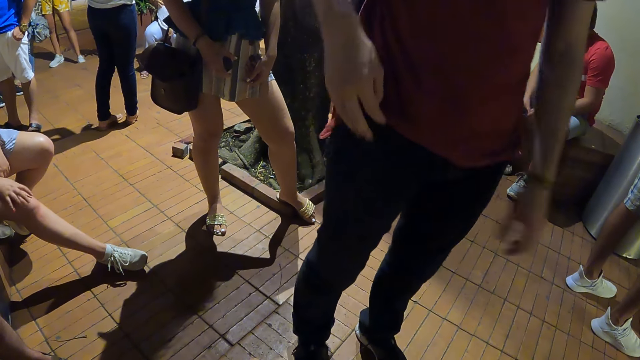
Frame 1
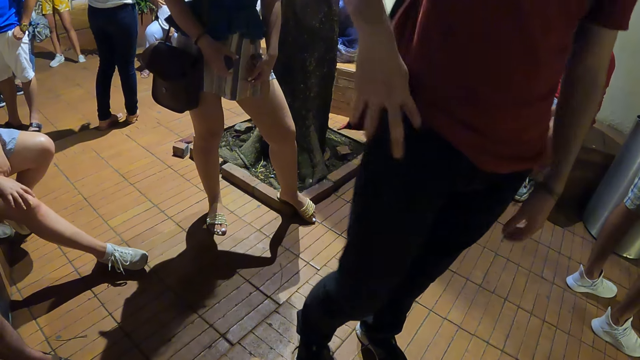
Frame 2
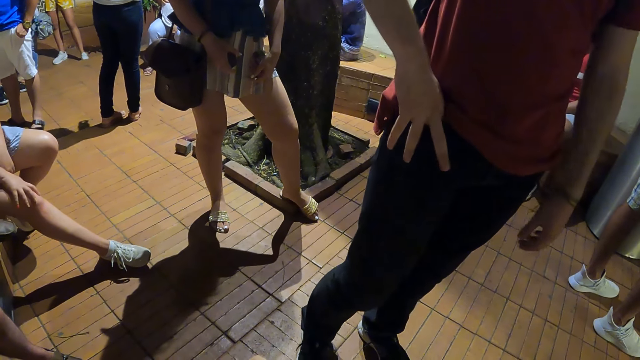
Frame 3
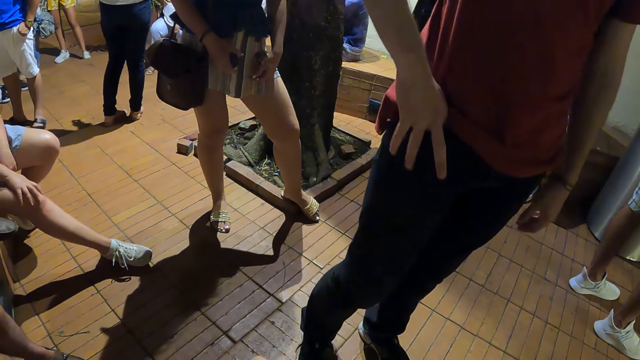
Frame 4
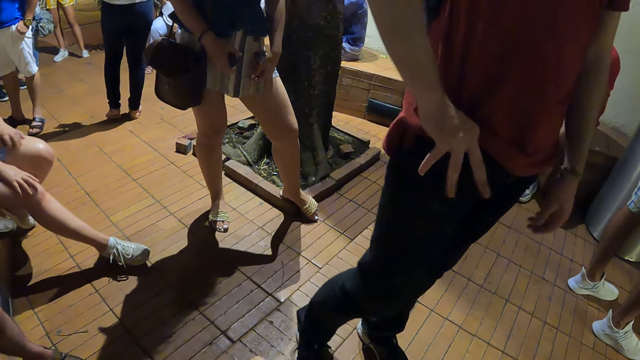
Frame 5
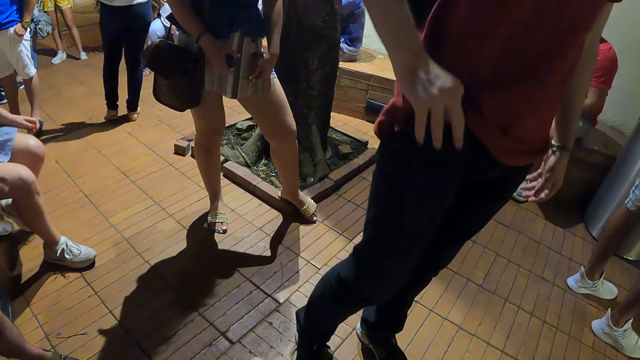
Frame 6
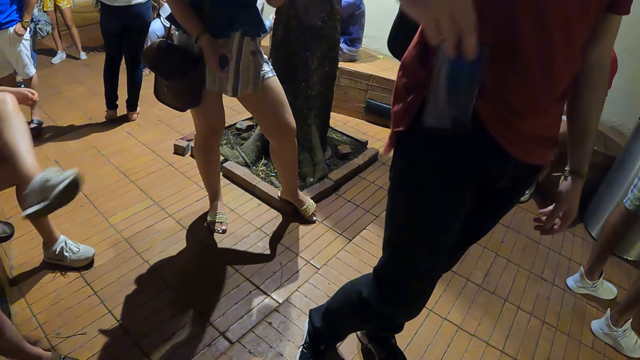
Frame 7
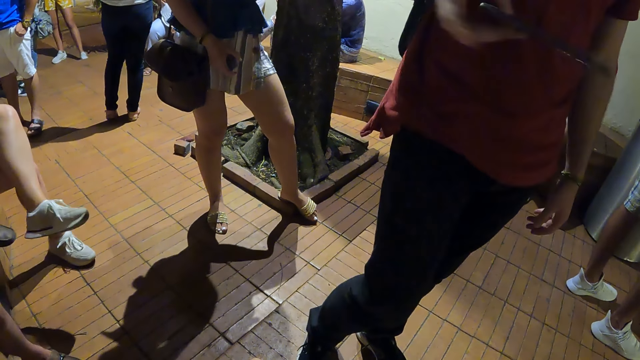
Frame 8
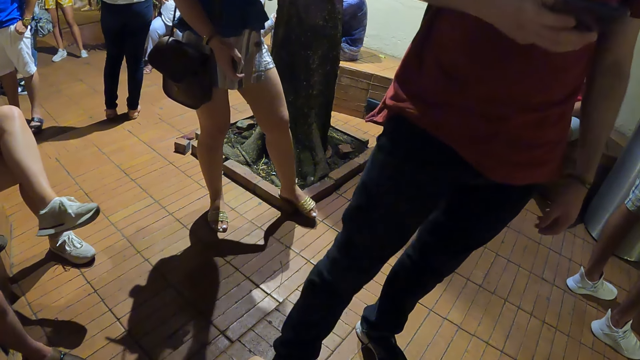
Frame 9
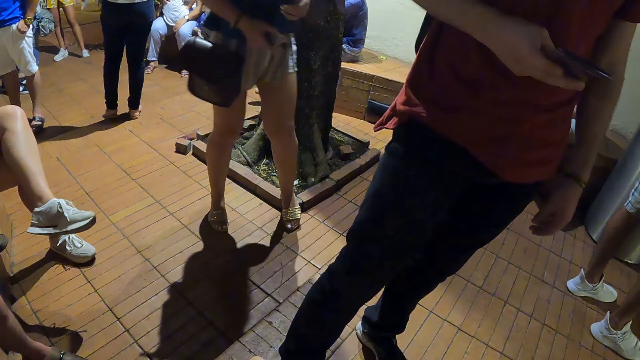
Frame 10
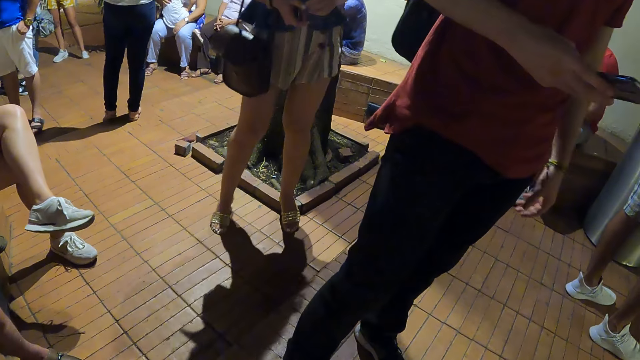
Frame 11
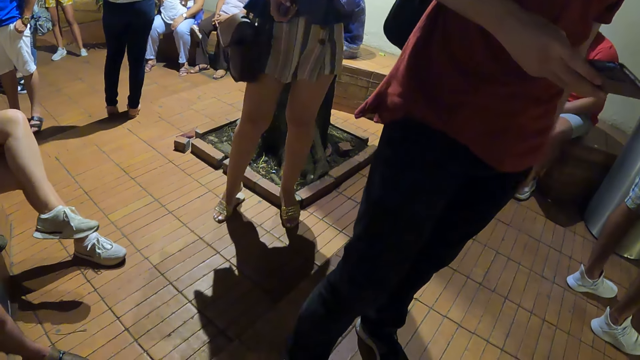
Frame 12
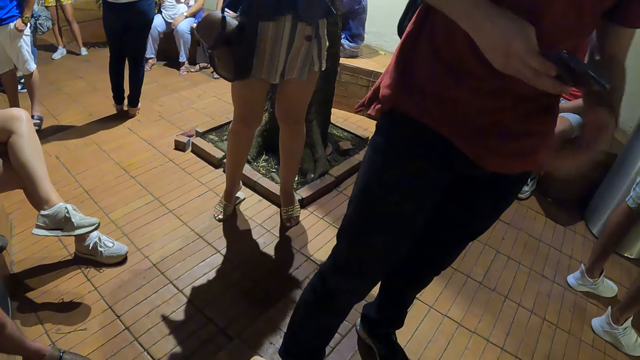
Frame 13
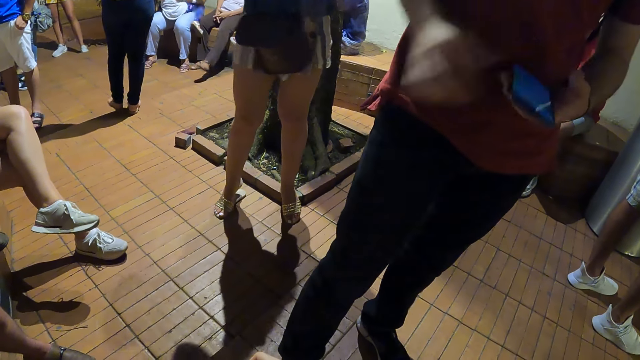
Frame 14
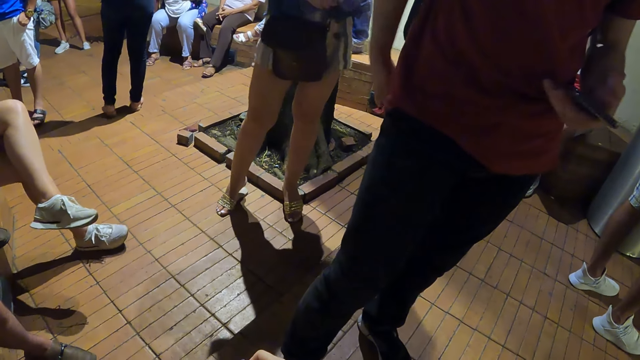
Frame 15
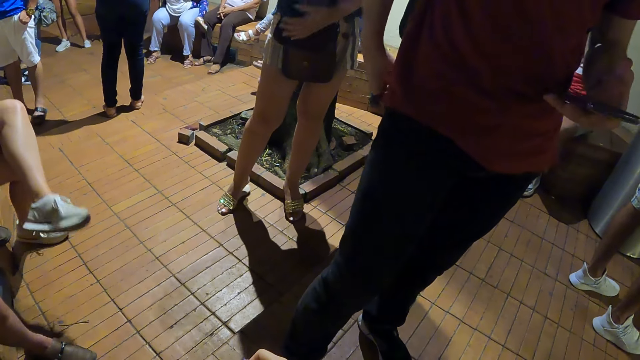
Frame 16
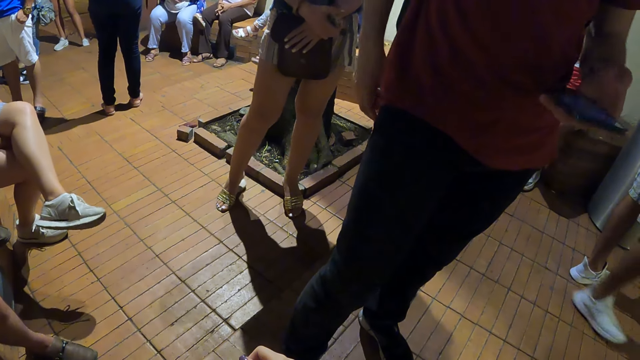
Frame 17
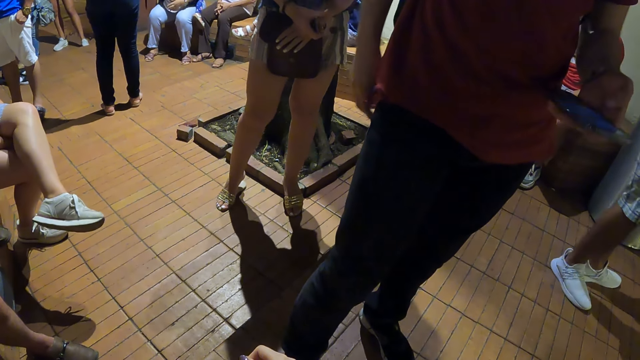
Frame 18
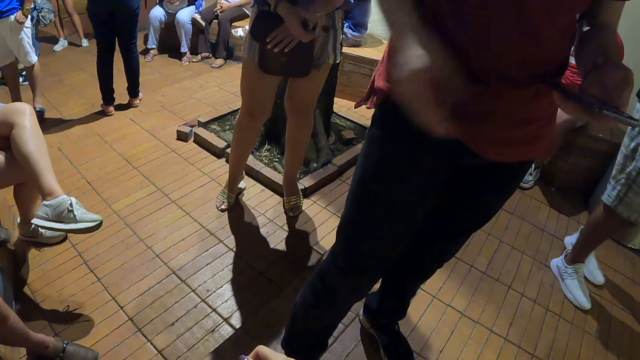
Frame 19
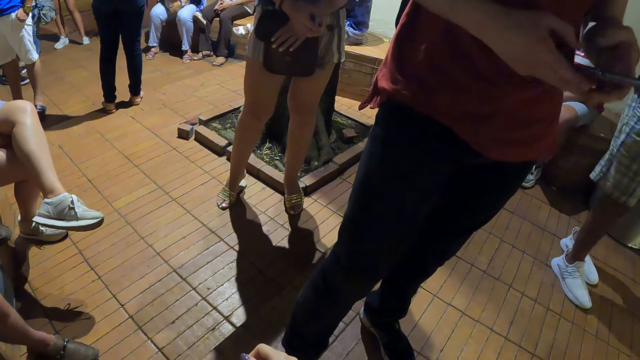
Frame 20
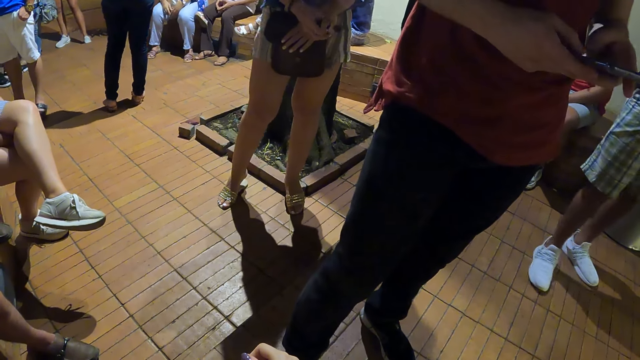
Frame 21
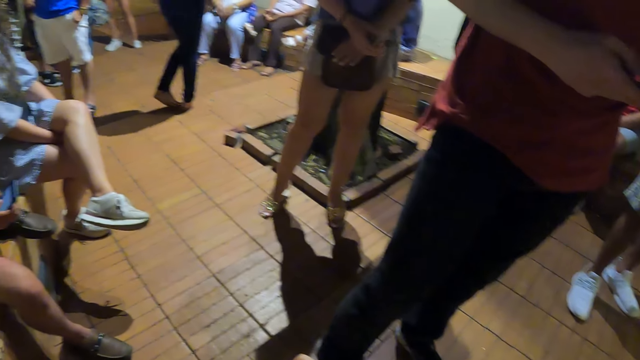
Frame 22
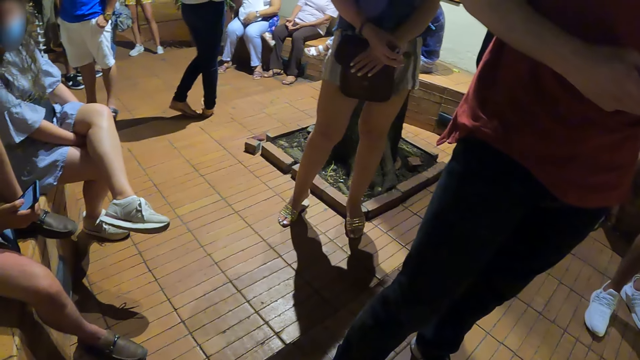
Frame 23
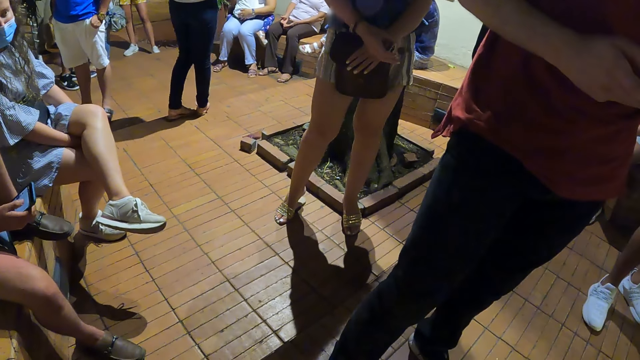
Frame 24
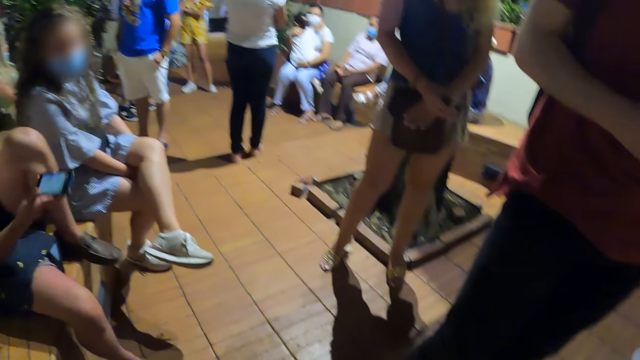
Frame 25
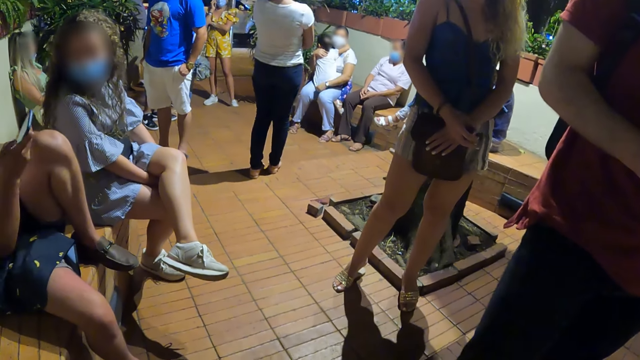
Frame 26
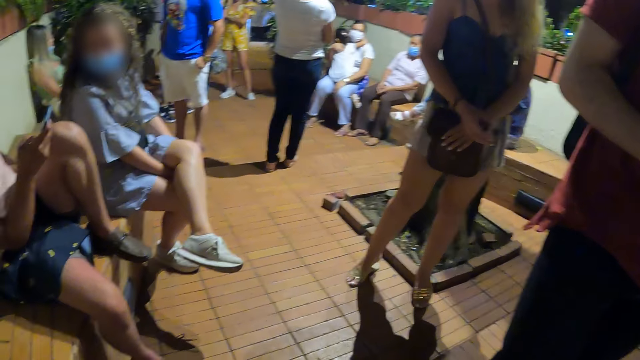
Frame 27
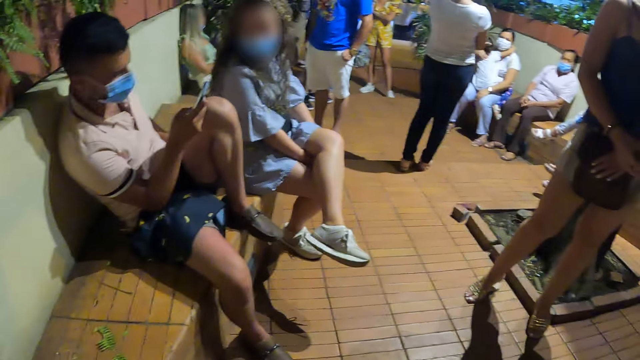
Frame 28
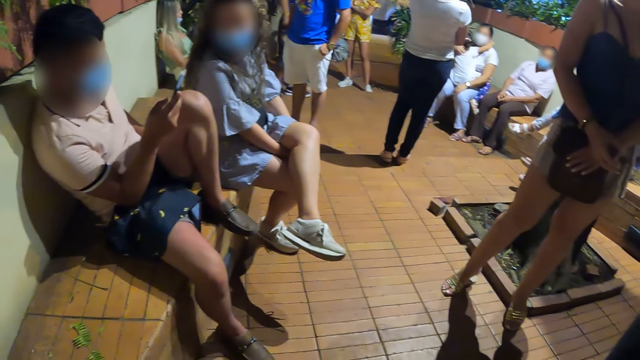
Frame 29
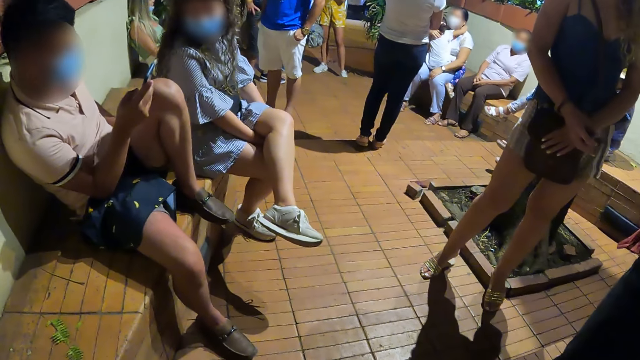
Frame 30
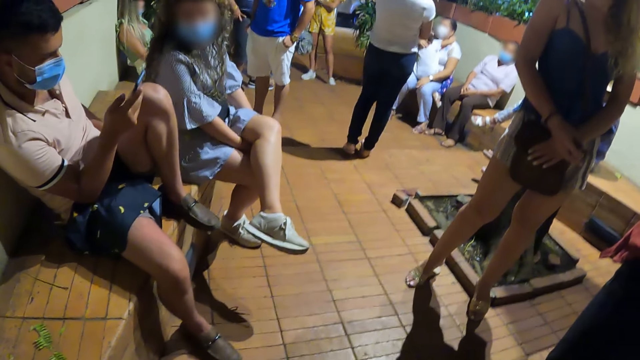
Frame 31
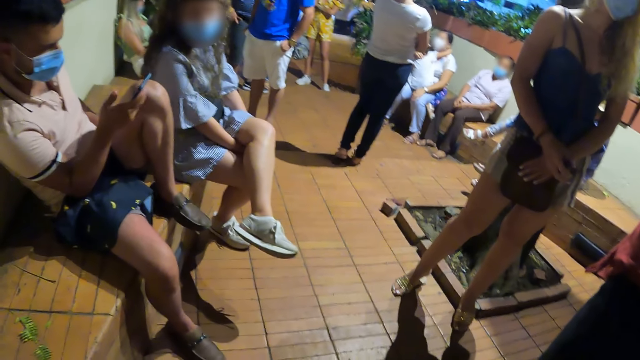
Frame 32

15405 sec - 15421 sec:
A man separates his hands. The man picks up a phone. The man touches the phone. The camera wearer looks around.

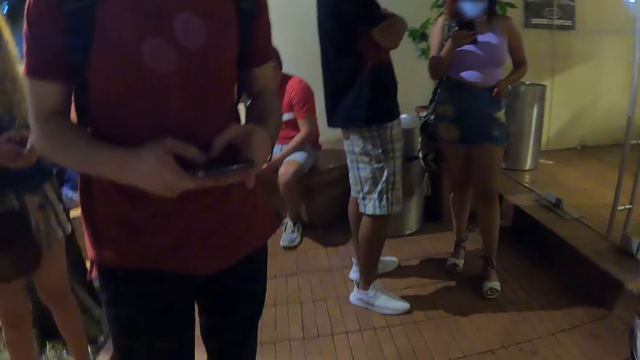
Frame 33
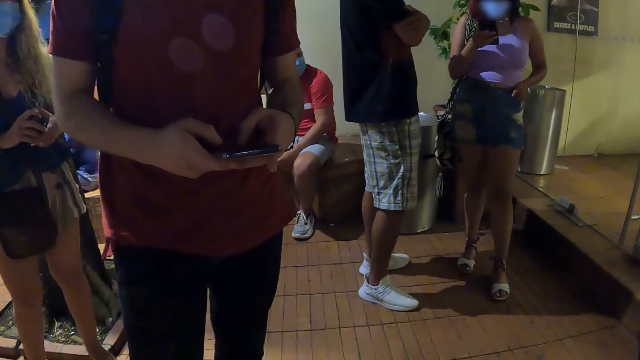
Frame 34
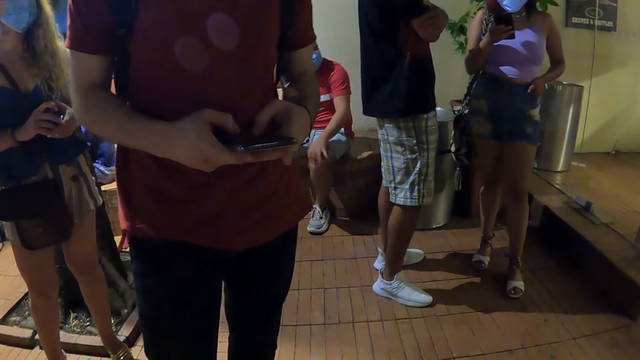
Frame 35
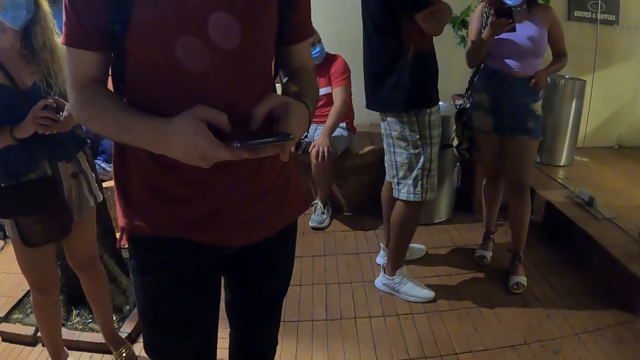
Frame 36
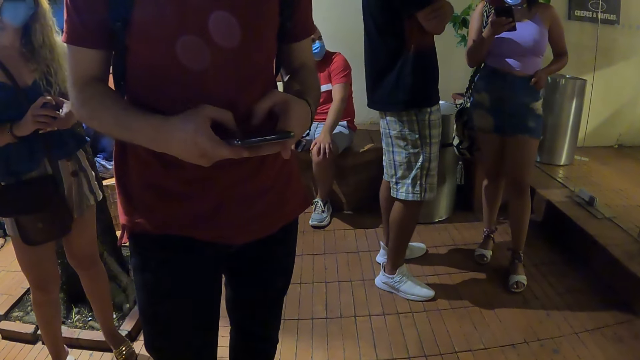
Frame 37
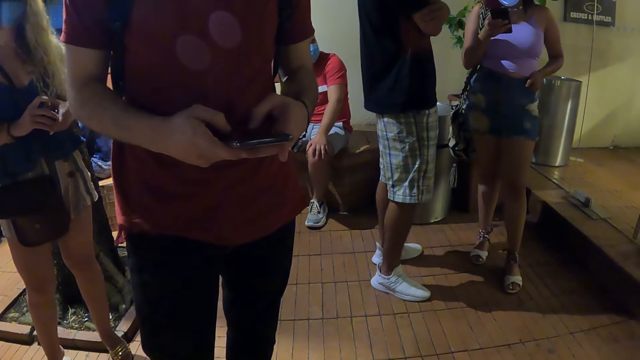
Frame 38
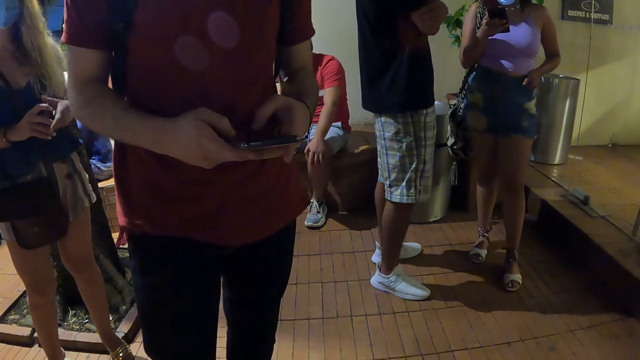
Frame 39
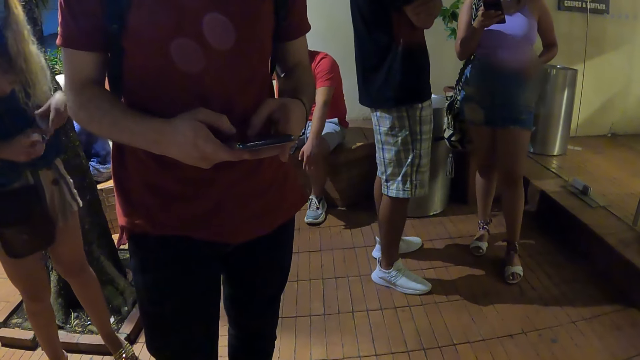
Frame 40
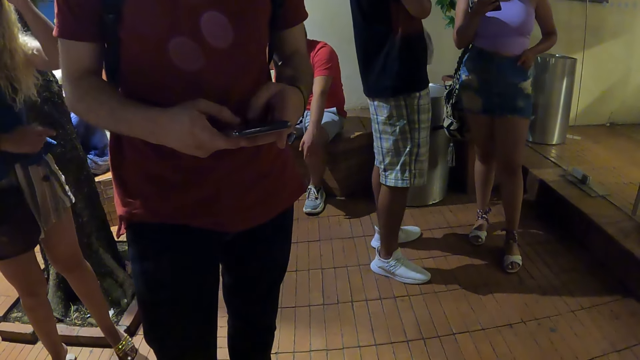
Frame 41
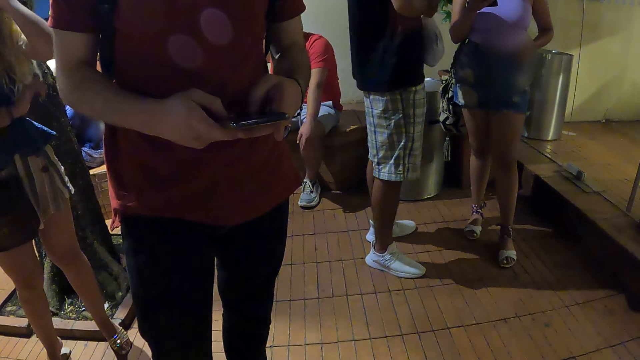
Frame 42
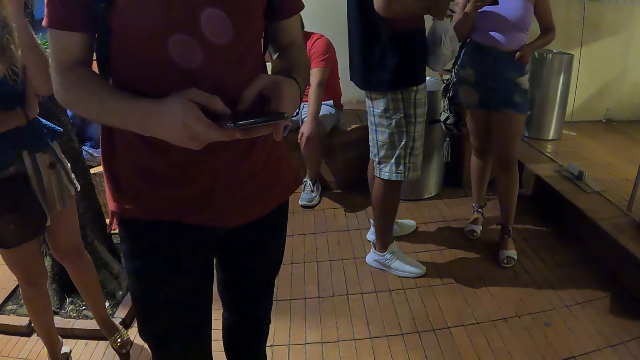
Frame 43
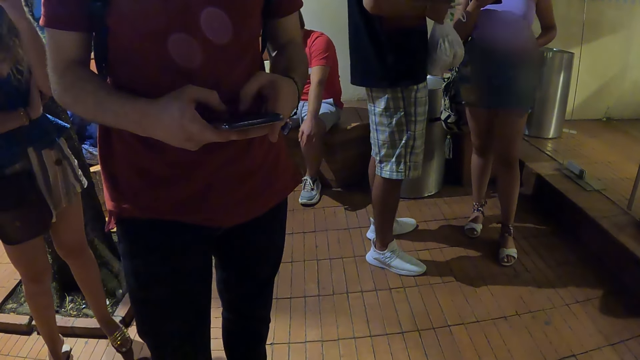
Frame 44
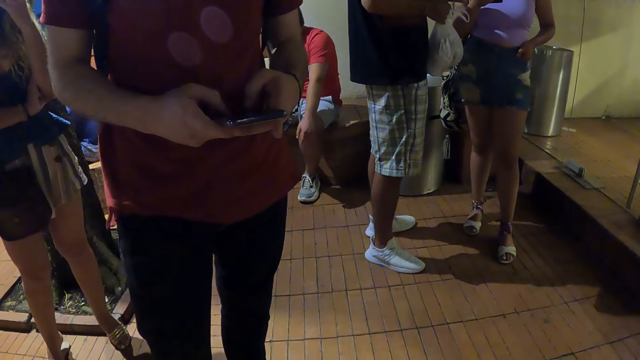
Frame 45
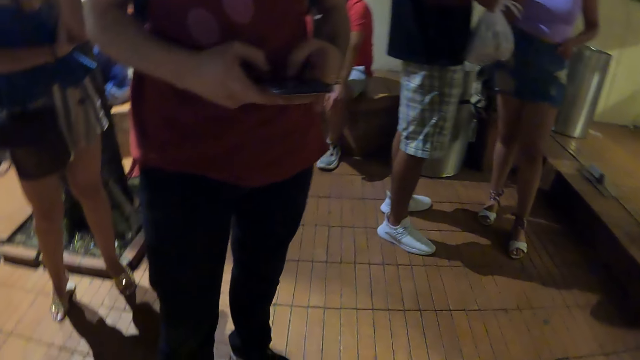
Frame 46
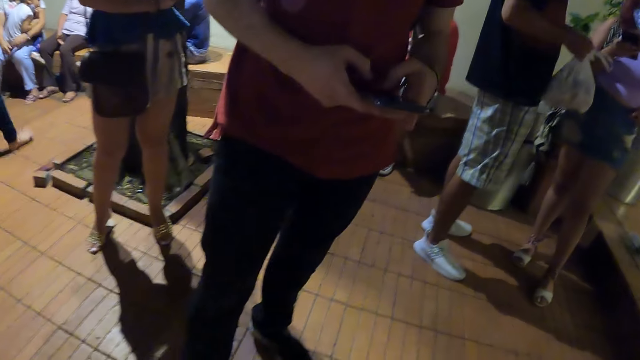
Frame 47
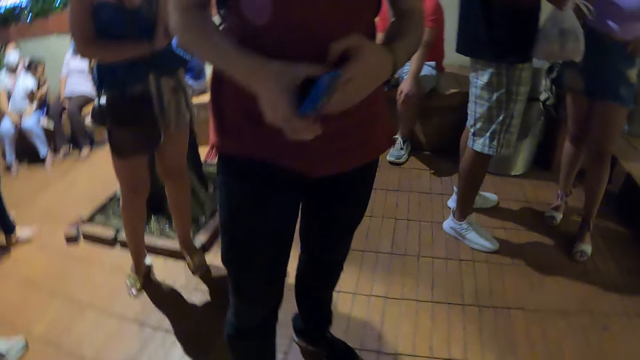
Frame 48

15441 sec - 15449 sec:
A man touches the phone.
